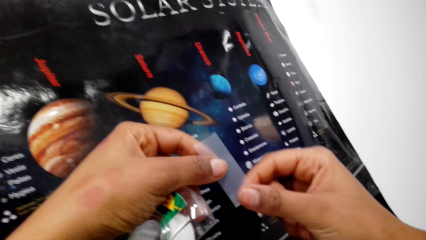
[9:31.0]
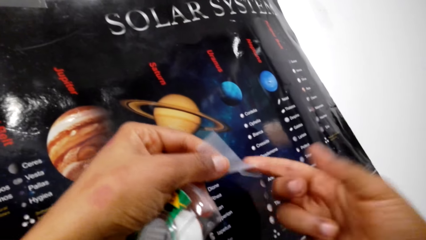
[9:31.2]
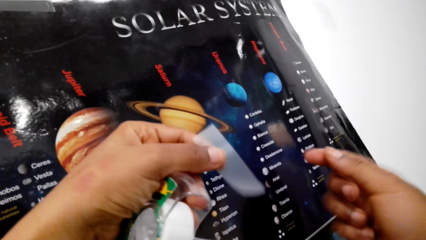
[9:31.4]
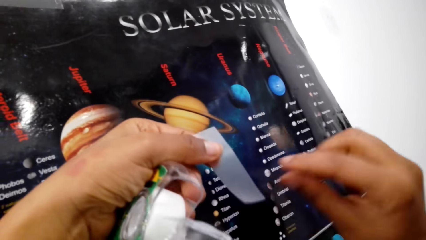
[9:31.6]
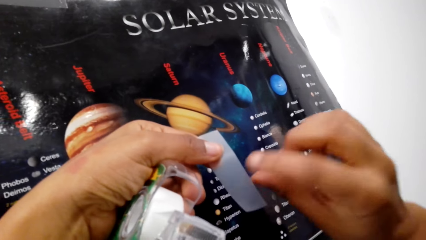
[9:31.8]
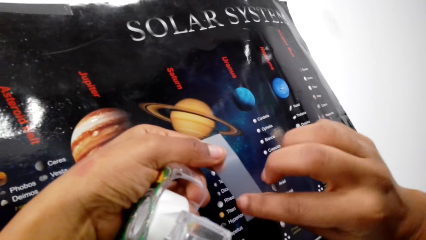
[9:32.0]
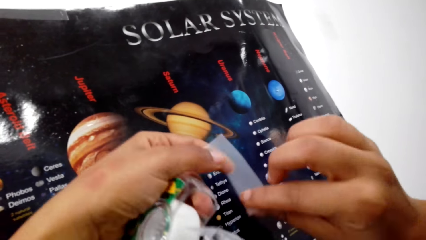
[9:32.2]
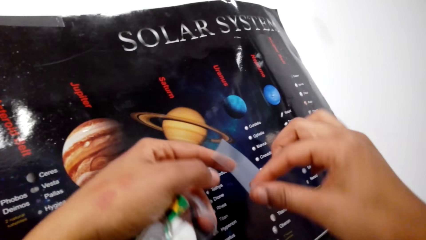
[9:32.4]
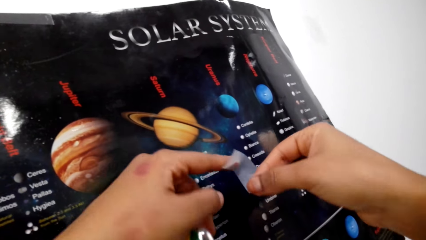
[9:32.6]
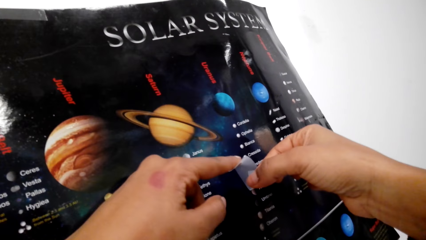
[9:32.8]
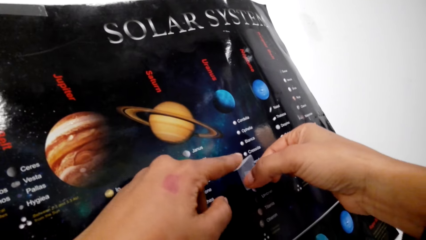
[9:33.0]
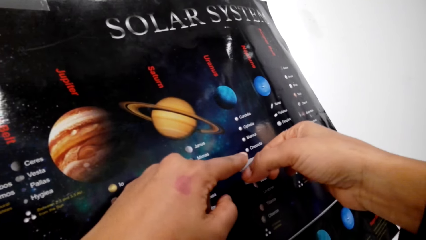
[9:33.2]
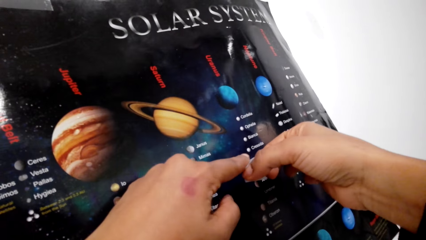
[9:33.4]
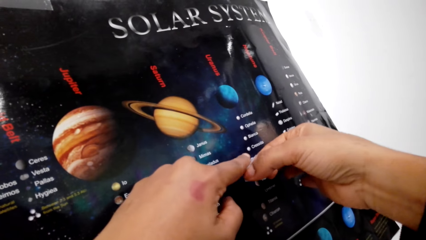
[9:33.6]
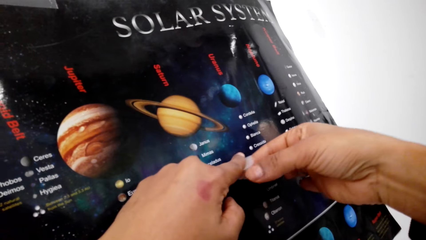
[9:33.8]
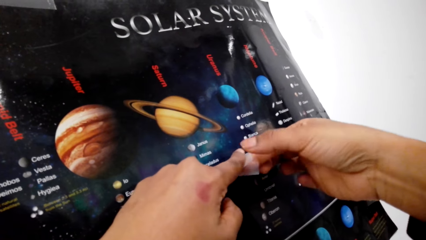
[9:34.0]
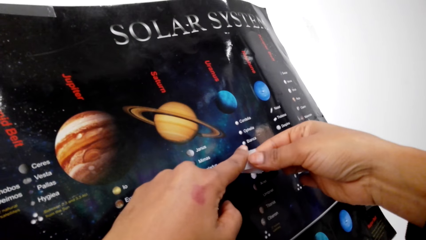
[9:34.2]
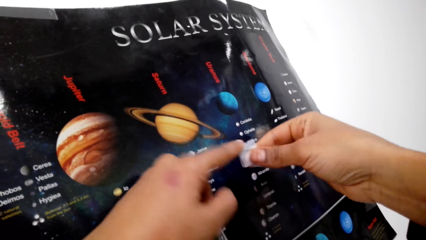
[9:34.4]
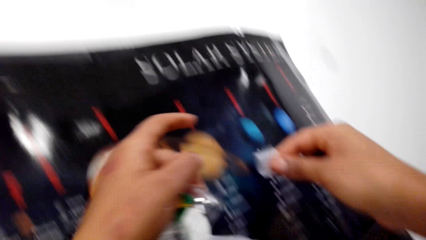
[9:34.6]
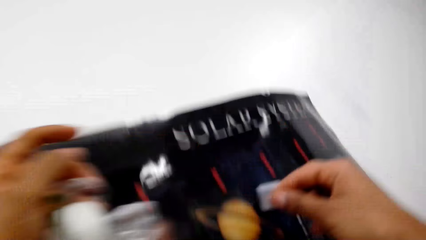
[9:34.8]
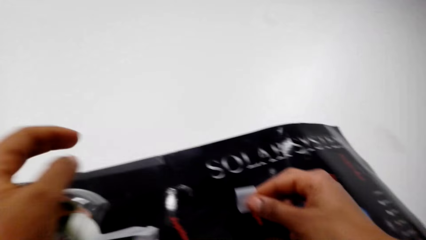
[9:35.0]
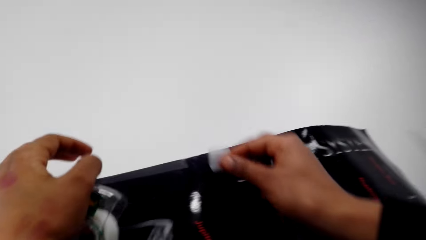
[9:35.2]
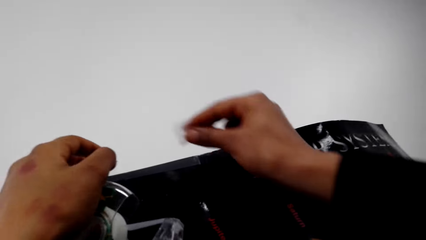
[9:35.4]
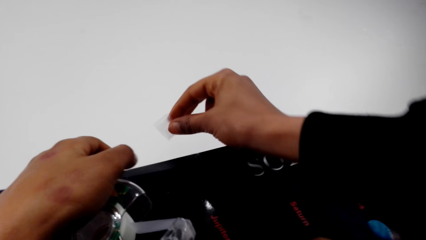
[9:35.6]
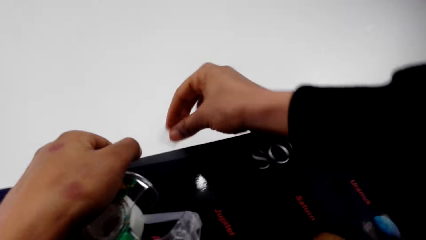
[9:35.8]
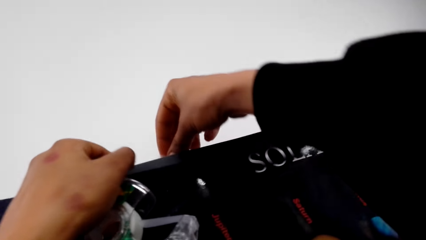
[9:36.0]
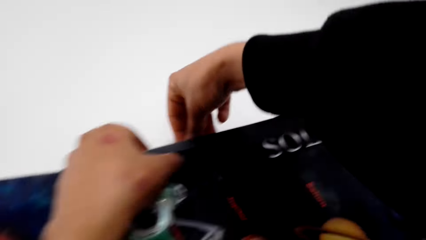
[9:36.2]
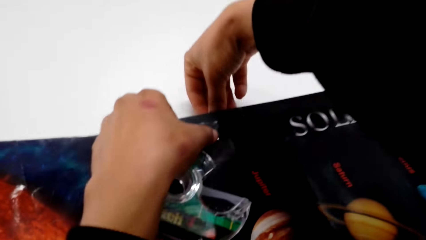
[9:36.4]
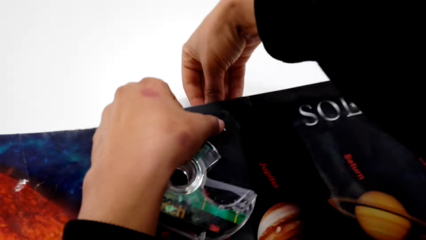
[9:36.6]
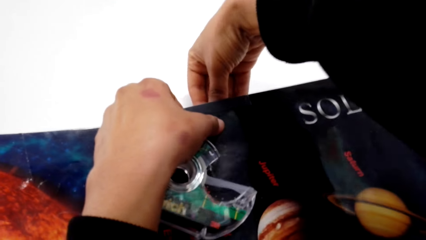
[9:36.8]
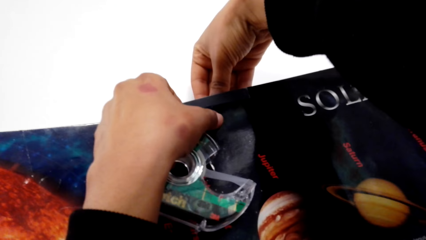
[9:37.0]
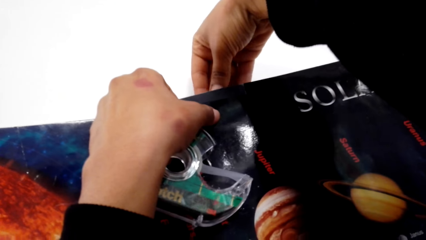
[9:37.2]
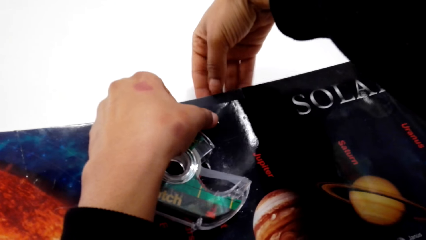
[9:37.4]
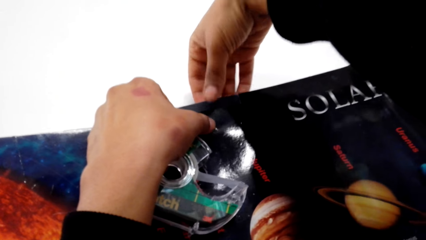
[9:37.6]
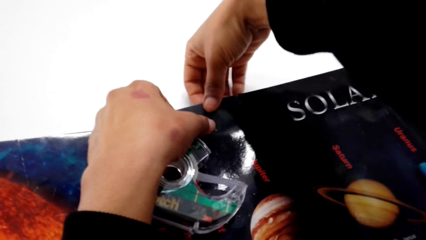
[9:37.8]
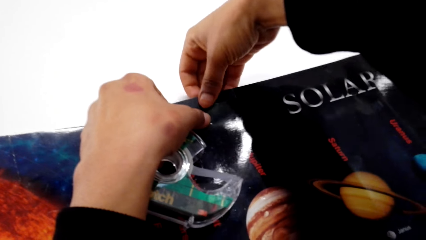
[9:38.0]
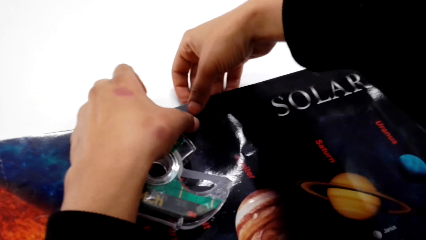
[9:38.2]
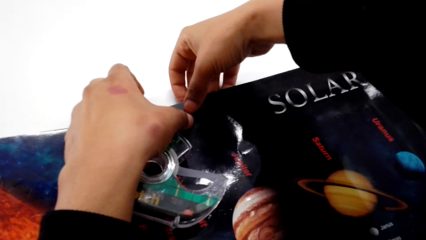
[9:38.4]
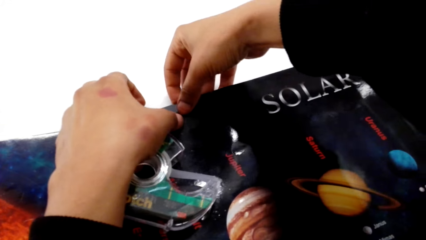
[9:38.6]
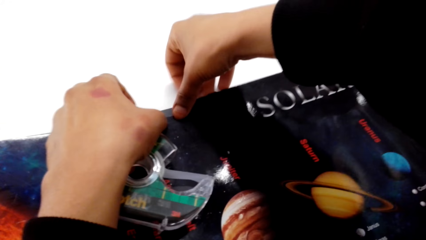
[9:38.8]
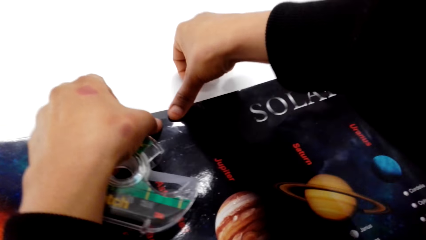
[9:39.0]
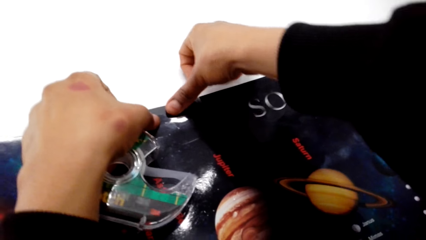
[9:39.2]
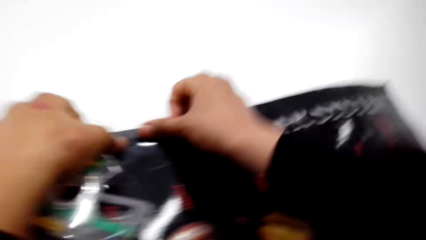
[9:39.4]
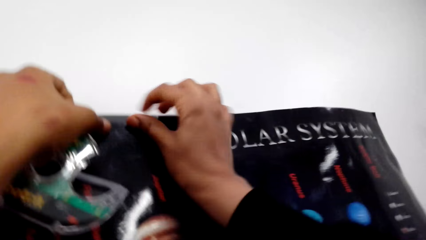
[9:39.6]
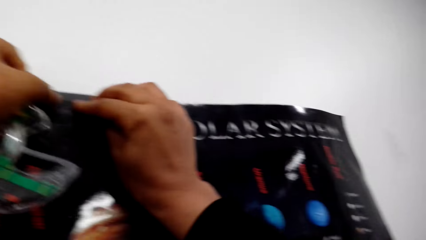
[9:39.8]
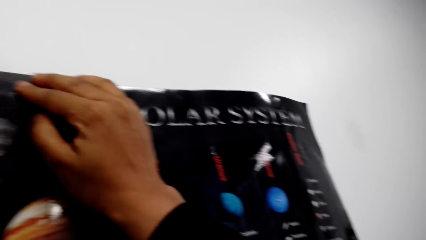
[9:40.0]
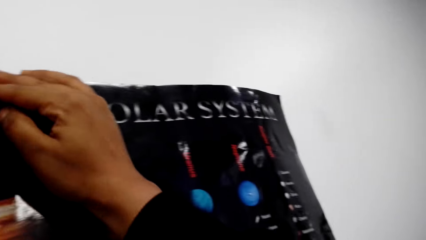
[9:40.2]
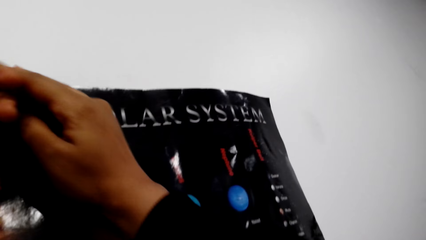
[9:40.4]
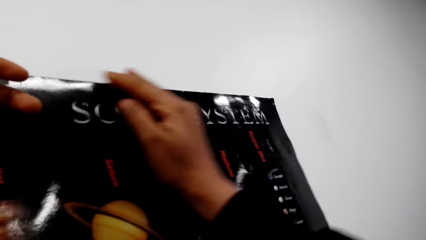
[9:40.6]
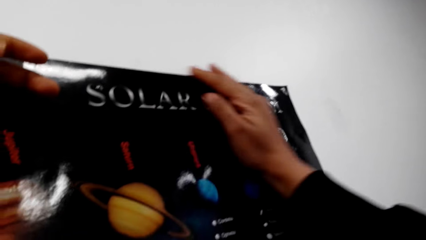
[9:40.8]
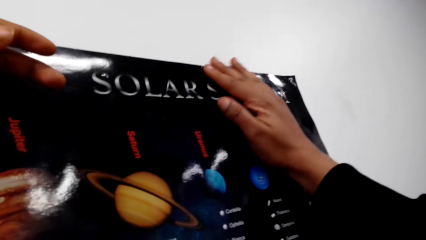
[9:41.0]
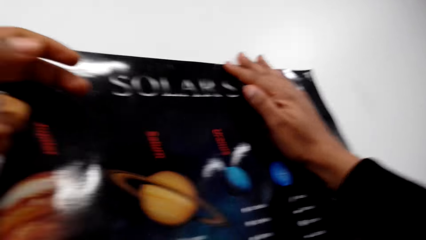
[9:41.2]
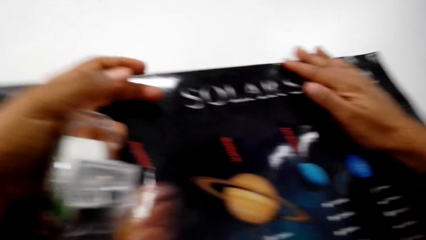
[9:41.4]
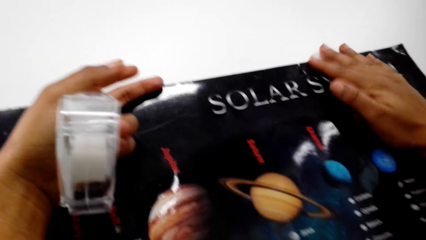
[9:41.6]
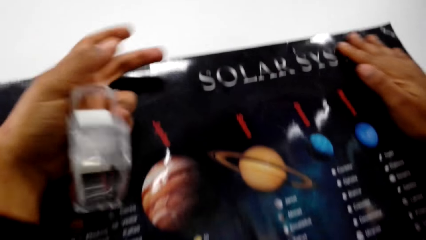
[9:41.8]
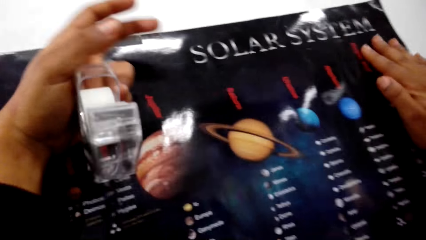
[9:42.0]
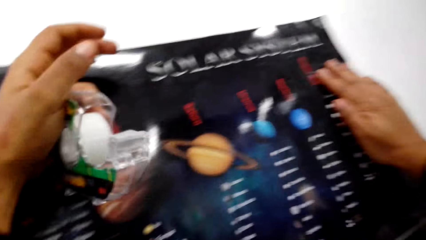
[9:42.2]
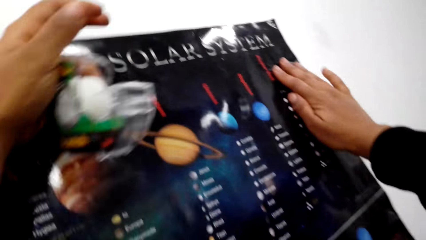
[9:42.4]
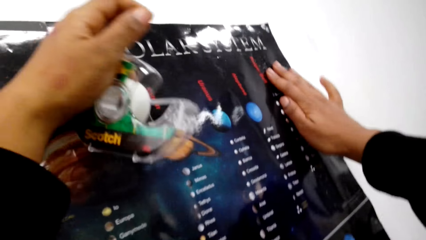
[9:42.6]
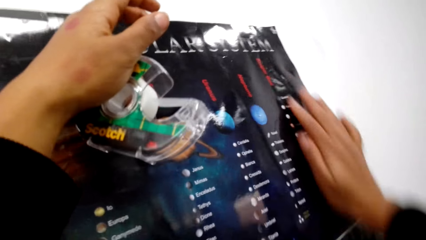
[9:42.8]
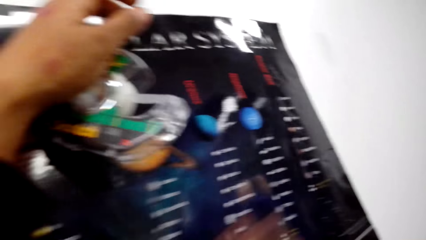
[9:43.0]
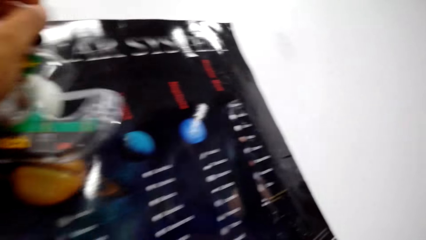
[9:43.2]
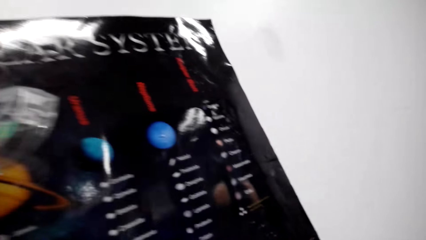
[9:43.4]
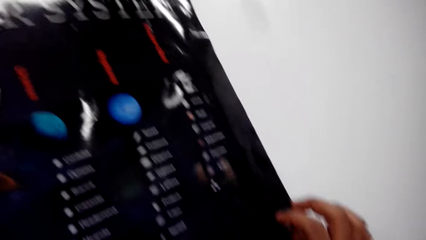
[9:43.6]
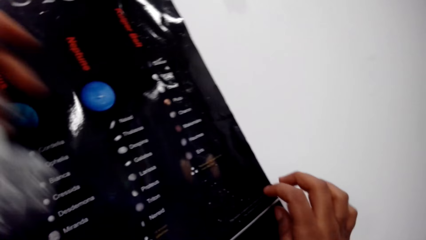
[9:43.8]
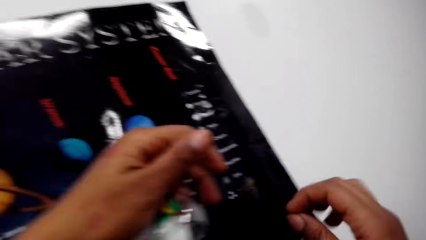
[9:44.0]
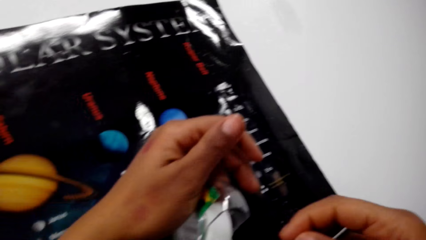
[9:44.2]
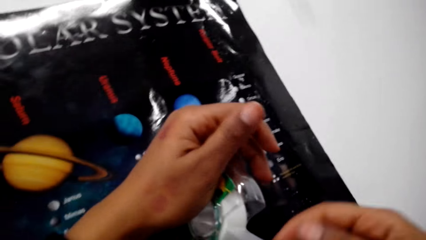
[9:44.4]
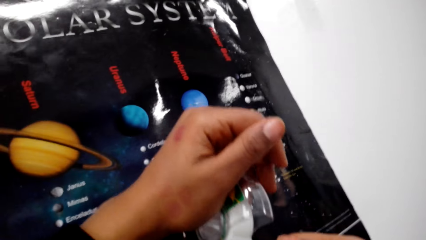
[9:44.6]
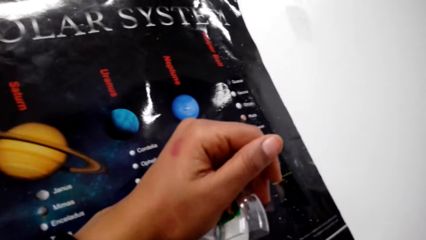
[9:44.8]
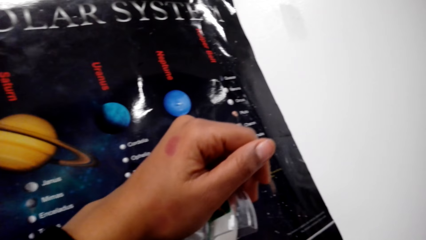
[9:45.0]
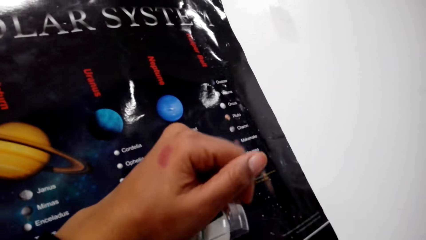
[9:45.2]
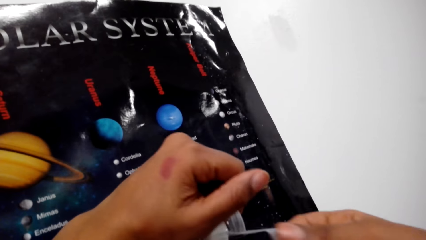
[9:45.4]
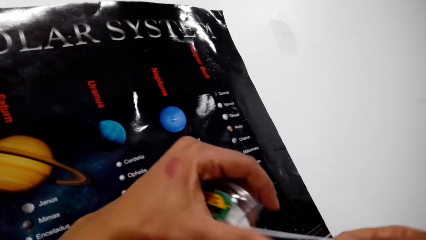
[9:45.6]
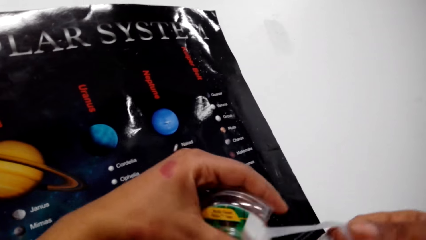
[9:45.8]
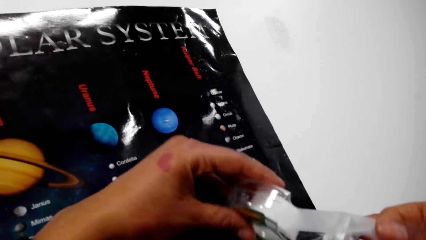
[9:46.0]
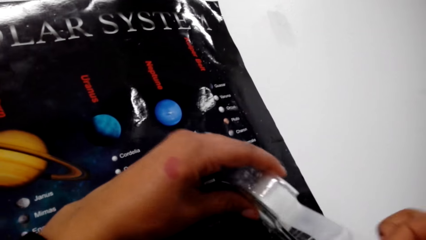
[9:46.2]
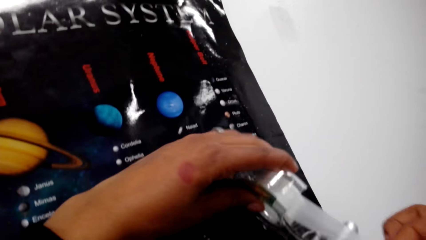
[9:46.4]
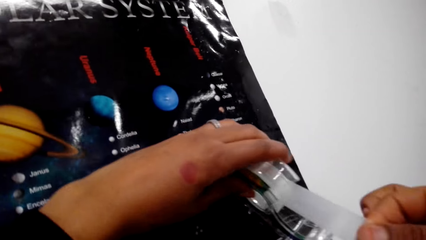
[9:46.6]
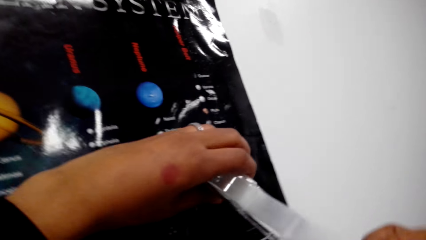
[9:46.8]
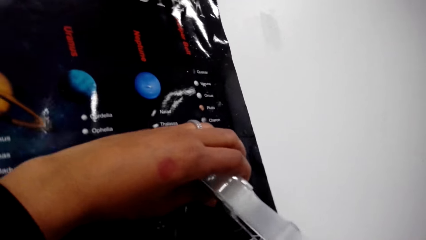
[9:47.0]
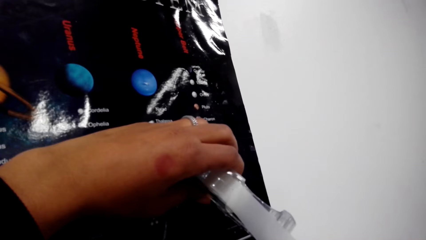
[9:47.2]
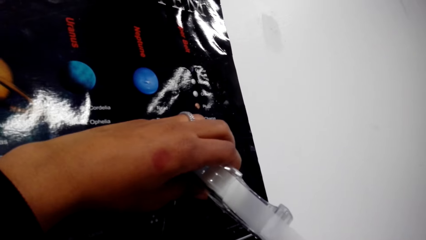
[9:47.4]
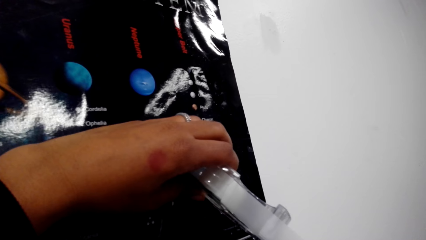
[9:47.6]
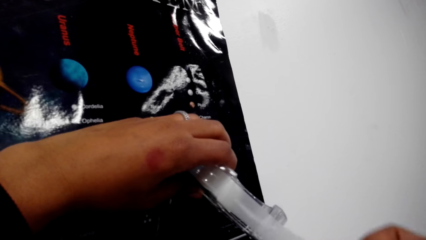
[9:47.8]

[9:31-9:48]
The camera wearer folds the tape. They stick the tape to the chart. They stick the chart on the wall. They press the chart onto the wall. They pull the tape.
